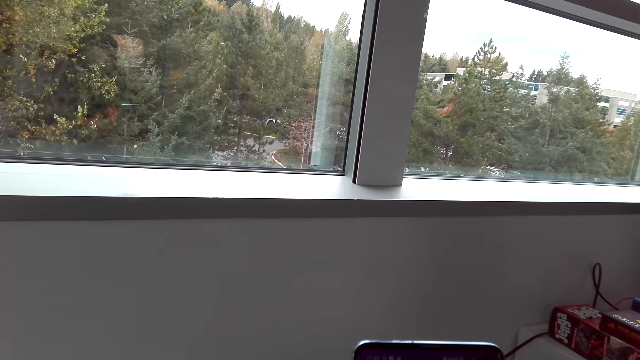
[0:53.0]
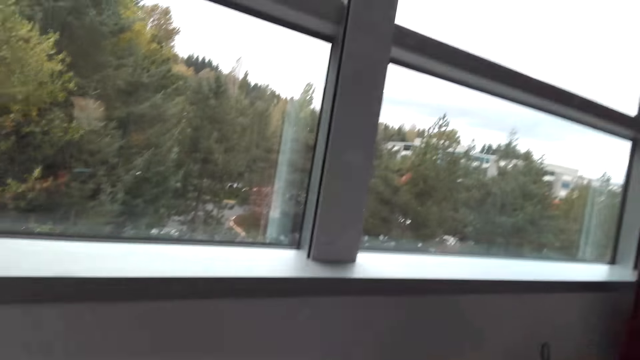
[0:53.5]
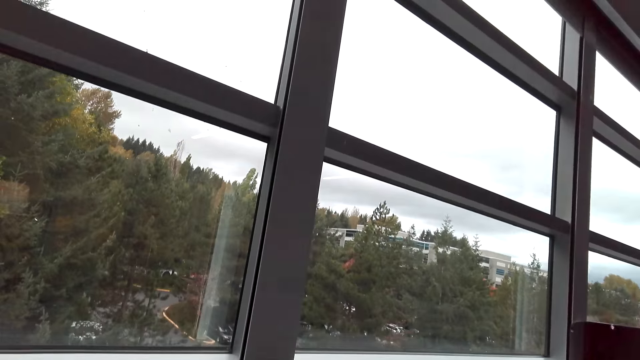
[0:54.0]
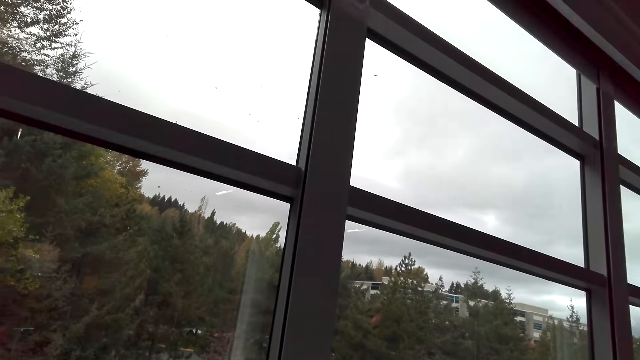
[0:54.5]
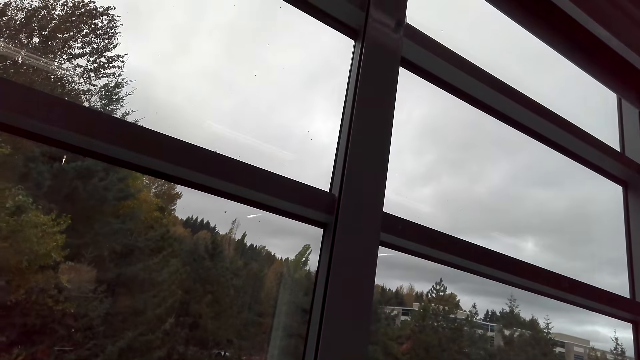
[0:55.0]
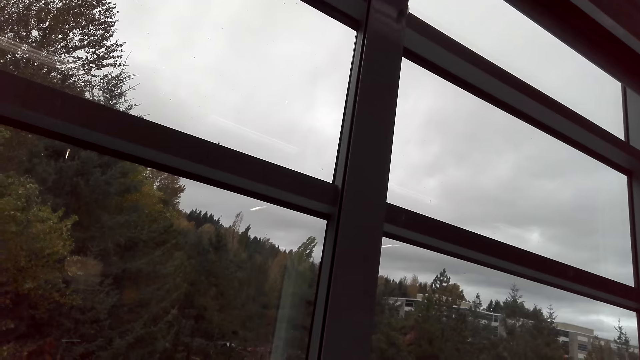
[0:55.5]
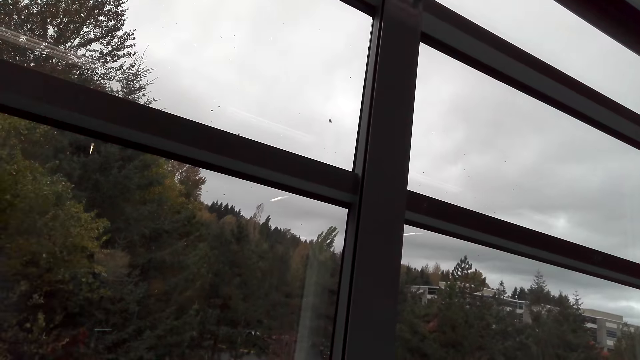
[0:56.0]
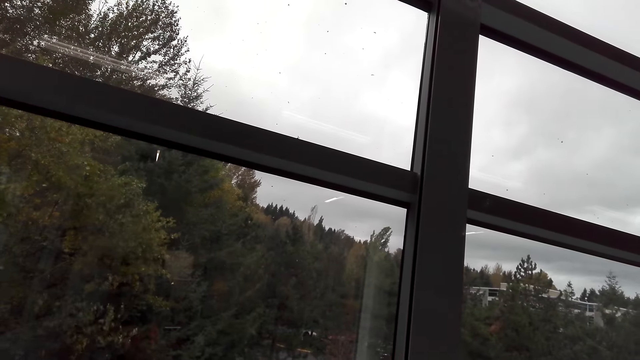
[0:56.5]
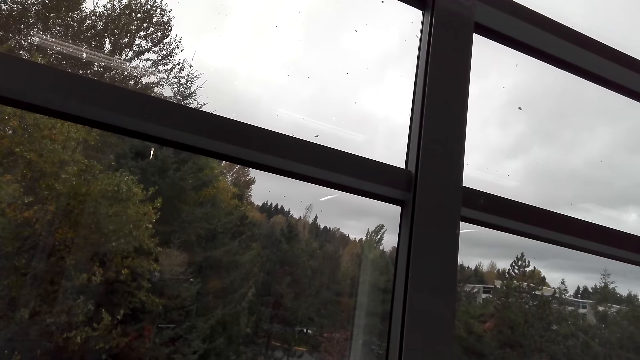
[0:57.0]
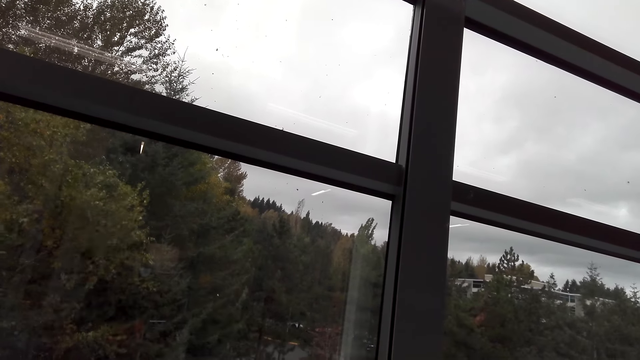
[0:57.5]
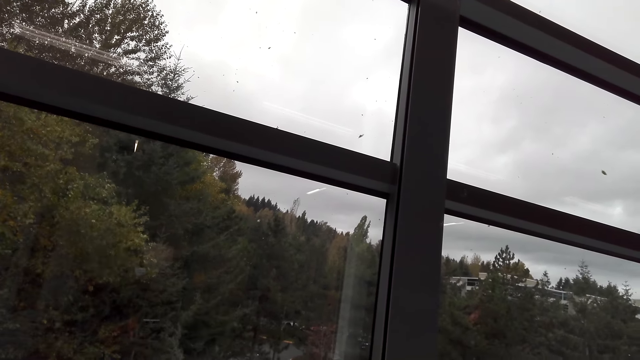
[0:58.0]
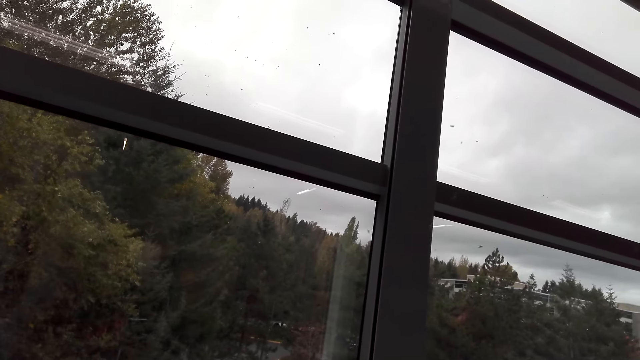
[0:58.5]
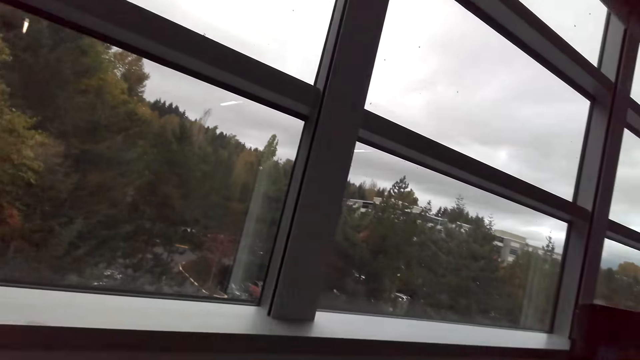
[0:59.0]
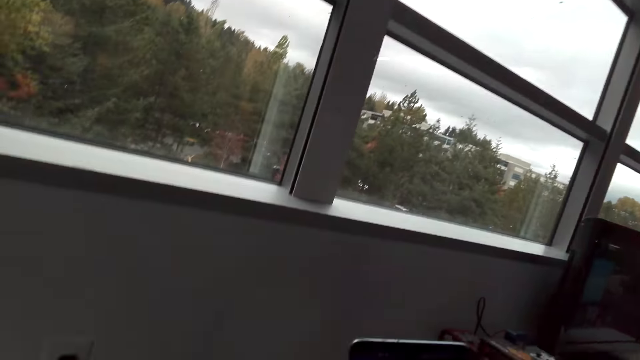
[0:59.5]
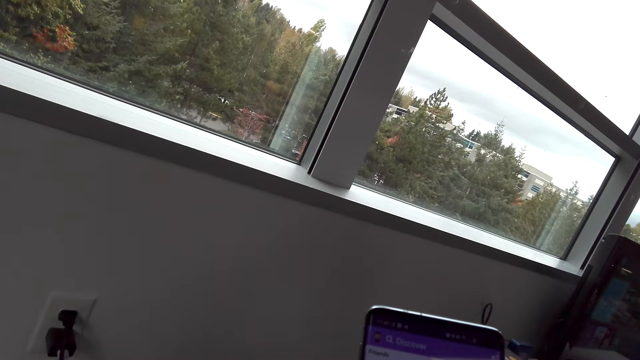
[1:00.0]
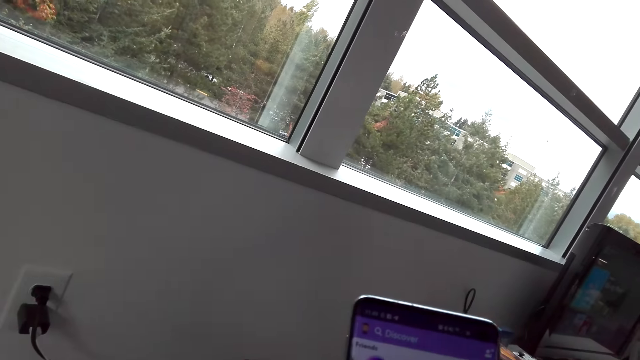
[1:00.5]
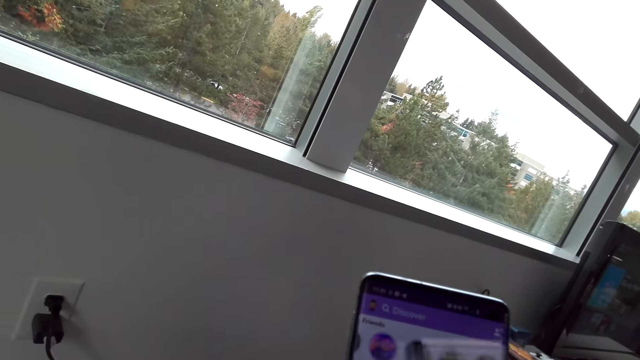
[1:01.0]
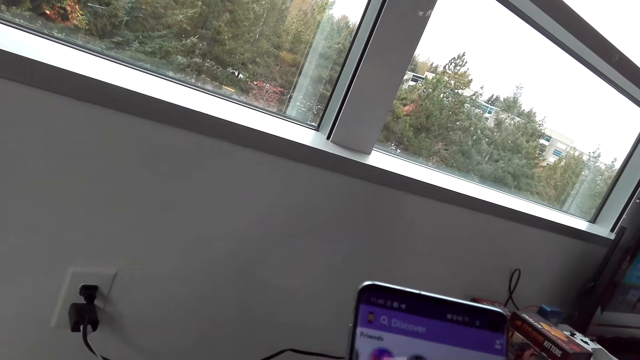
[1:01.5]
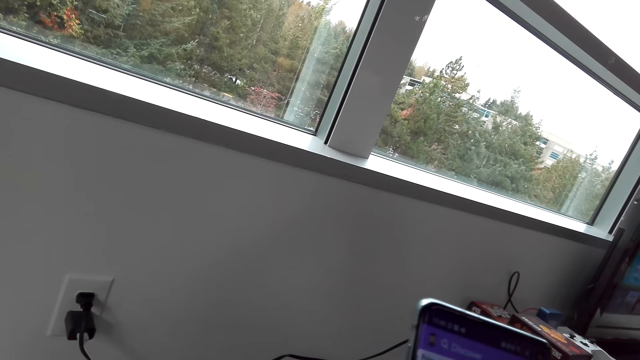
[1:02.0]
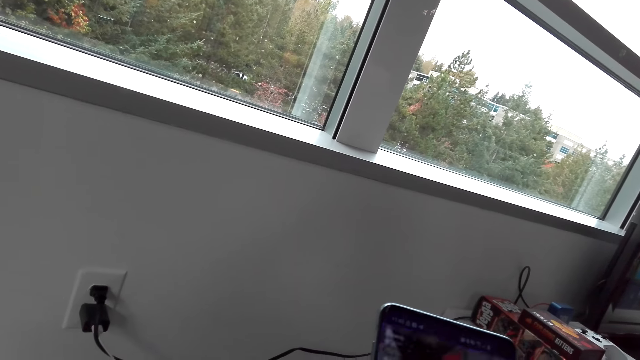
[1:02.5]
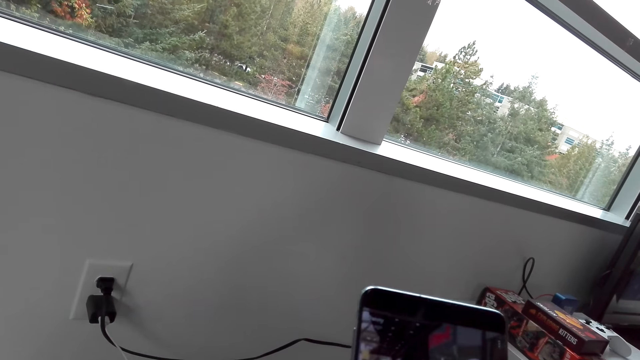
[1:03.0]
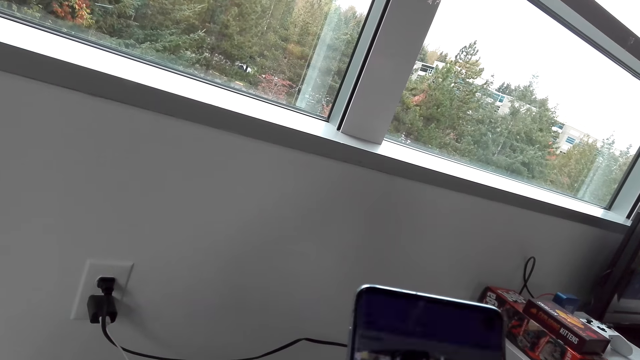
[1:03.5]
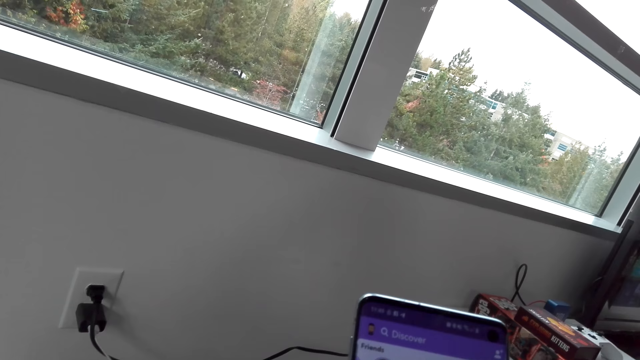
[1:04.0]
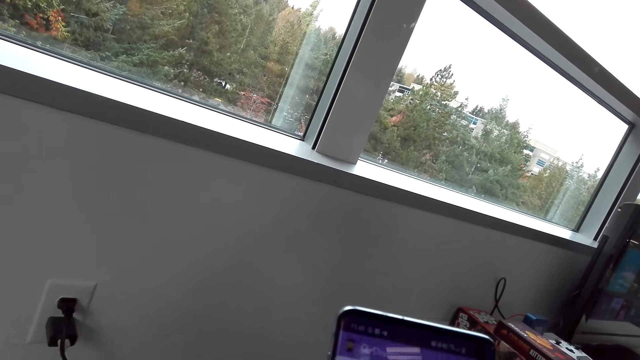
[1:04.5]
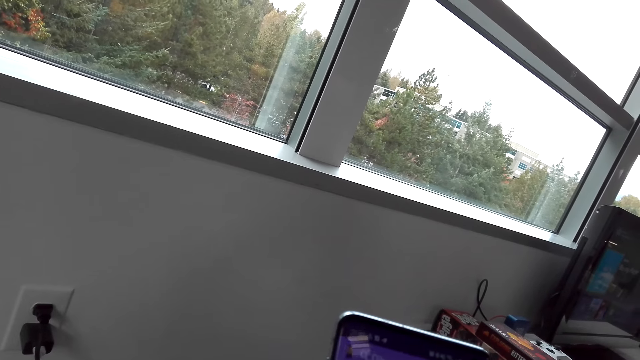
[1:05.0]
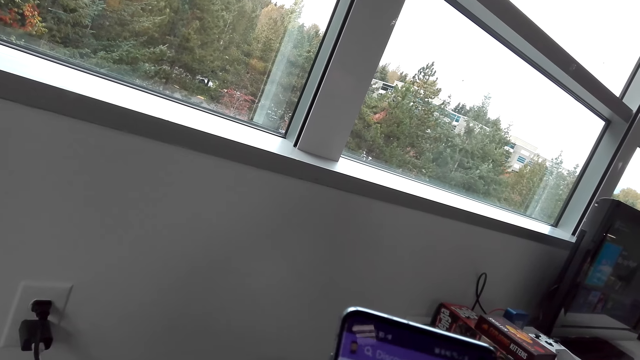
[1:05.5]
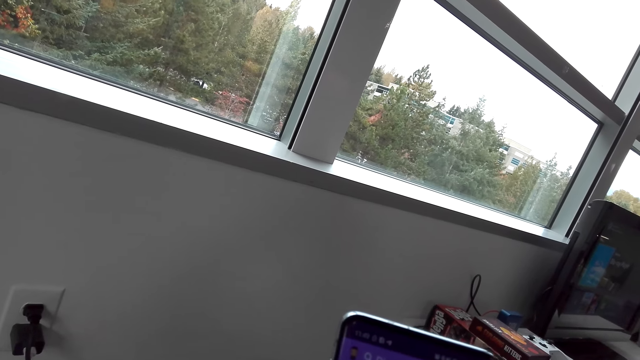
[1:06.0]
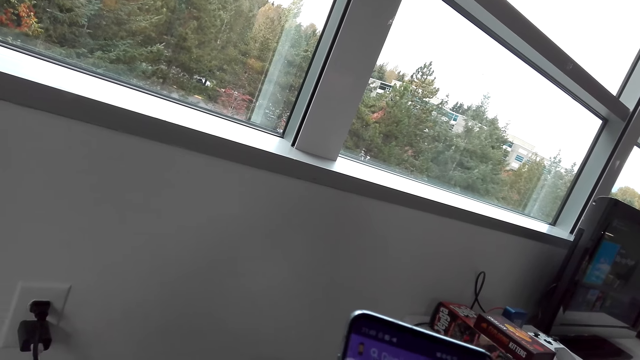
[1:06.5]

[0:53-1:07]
The camera wearer stares at the sky. They touch something. They use a mobile phone.

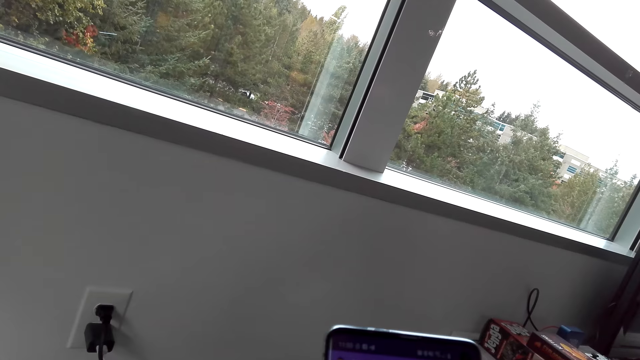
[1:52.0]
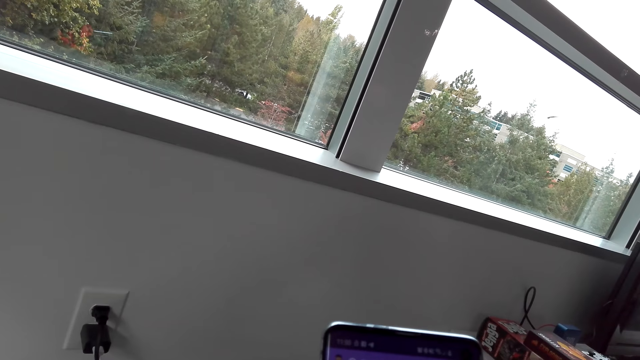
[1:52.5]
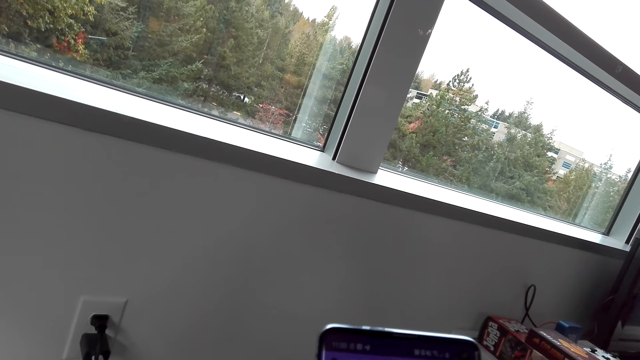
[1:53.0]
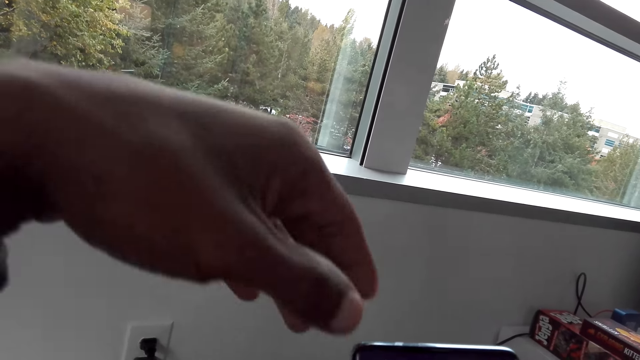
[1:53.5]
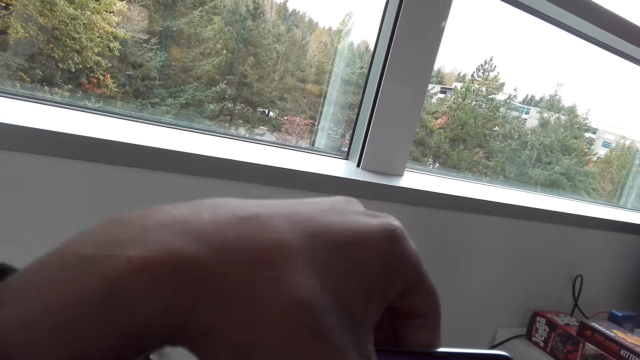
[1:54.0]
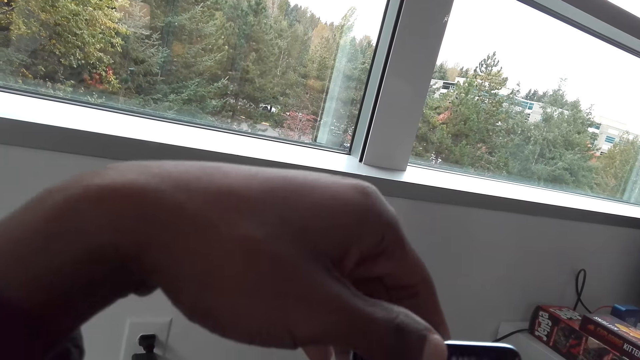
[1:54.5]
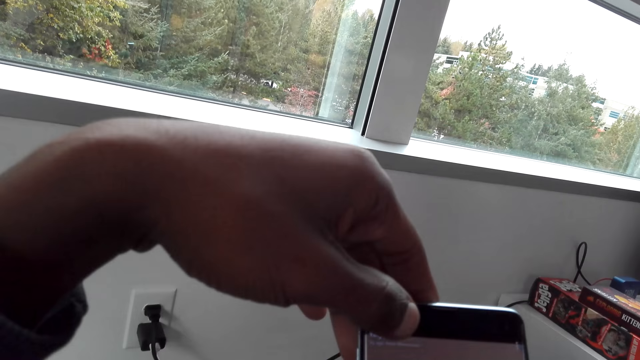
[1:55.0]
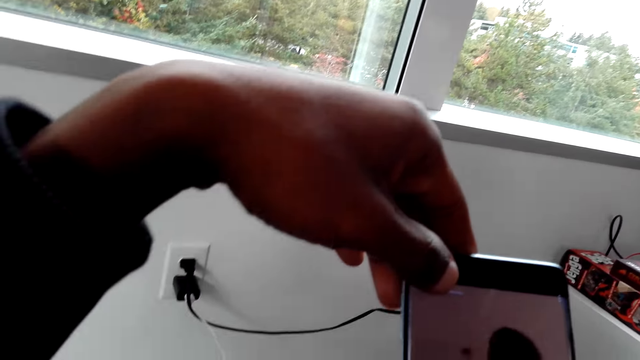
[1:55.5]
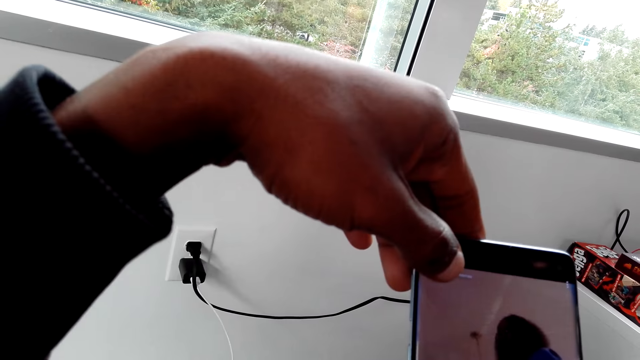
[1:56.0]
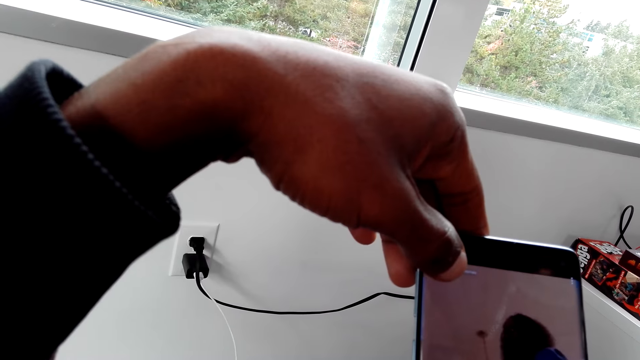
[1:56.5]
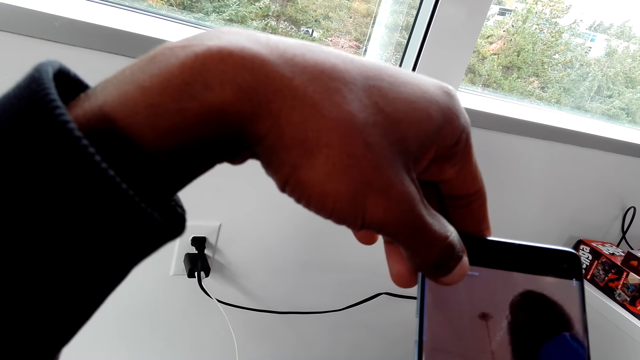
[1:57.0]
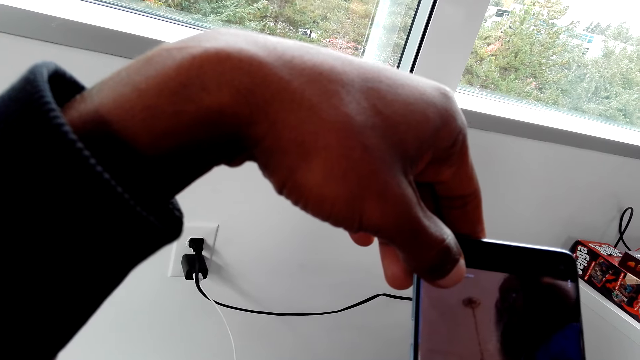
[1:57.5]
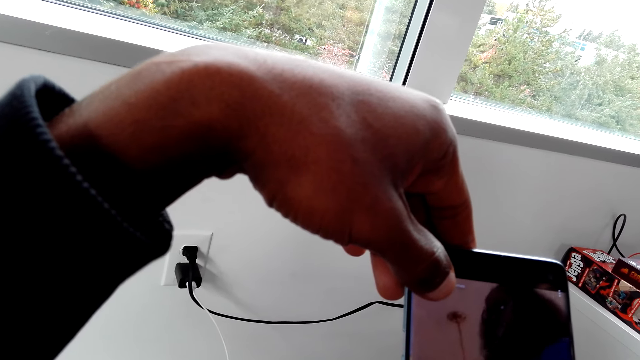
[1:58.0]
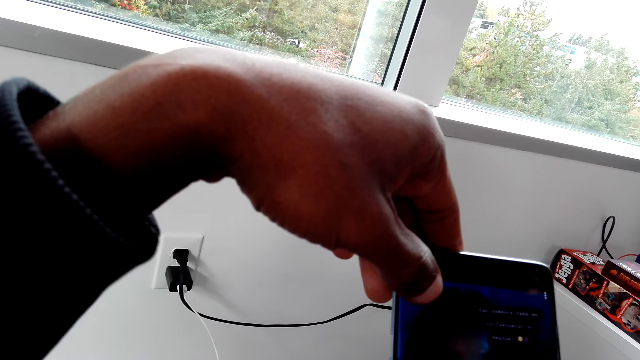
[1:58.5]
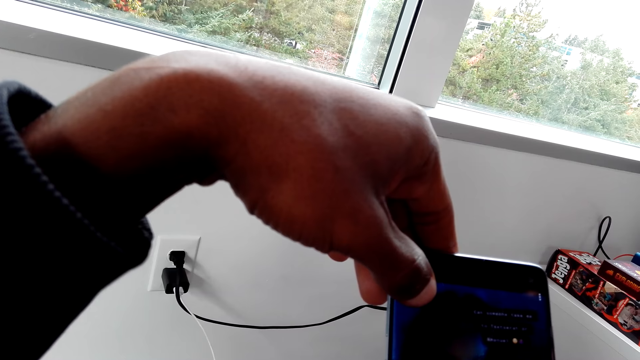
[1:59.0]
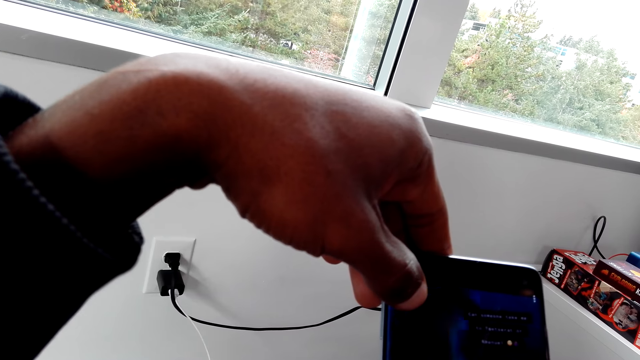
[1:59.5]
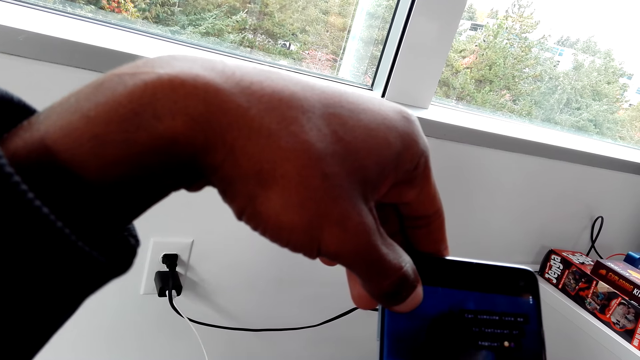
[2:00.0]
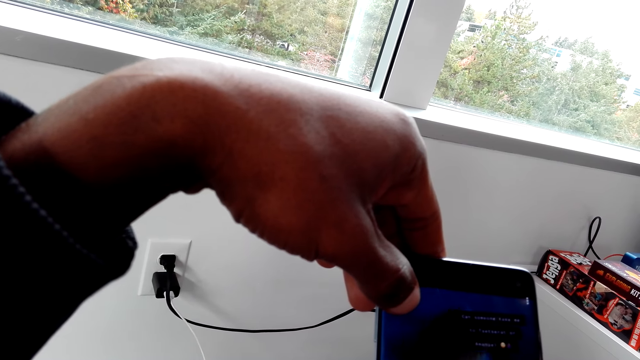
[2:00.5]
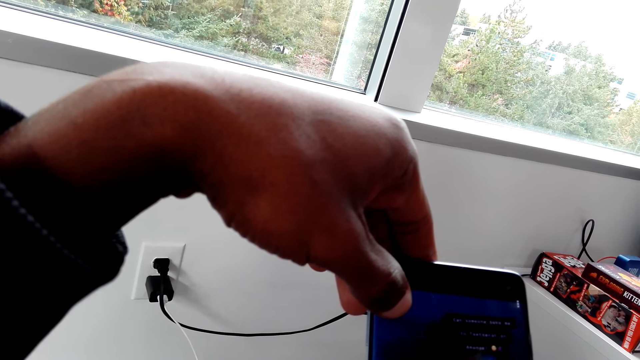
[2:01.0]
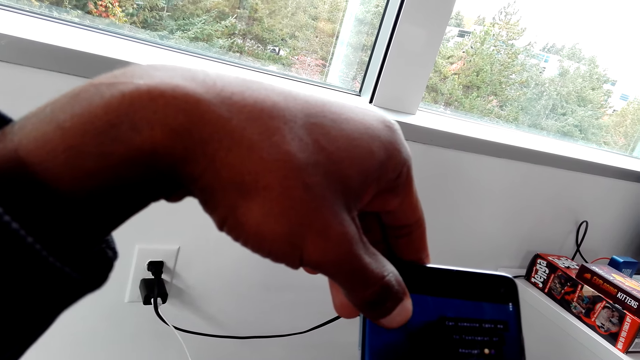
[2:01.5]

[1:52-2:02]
The camera wearer holds the mobile phone with the left hand. They use the mobile phone. They touch the phone with the left hand.
